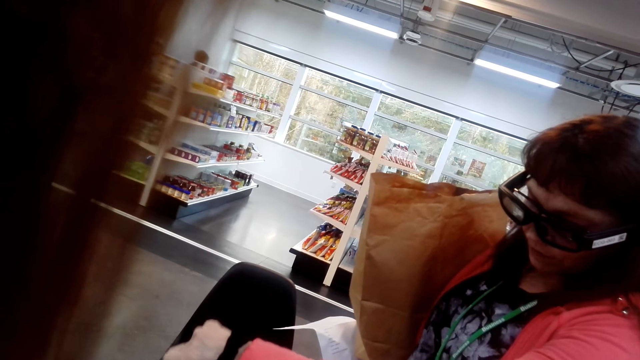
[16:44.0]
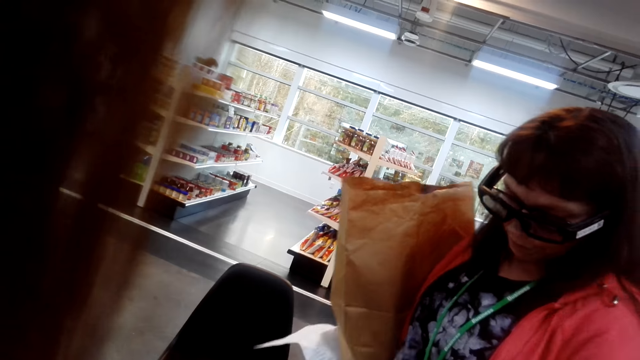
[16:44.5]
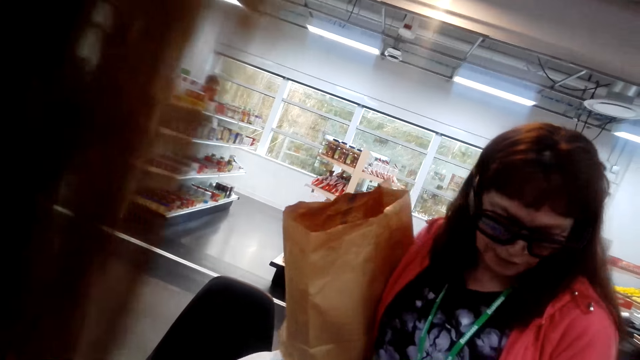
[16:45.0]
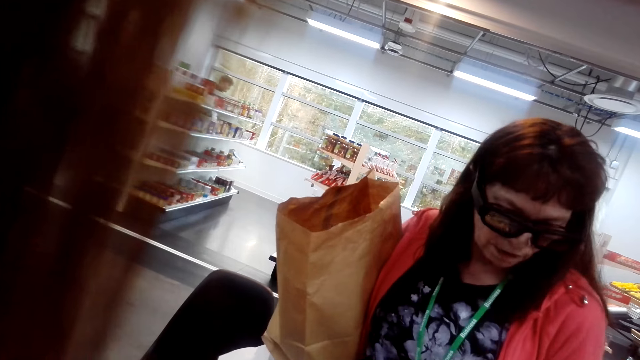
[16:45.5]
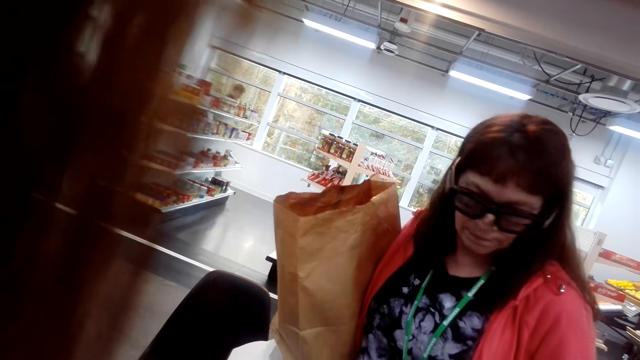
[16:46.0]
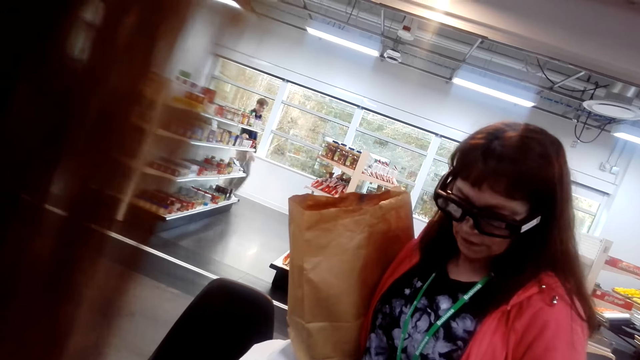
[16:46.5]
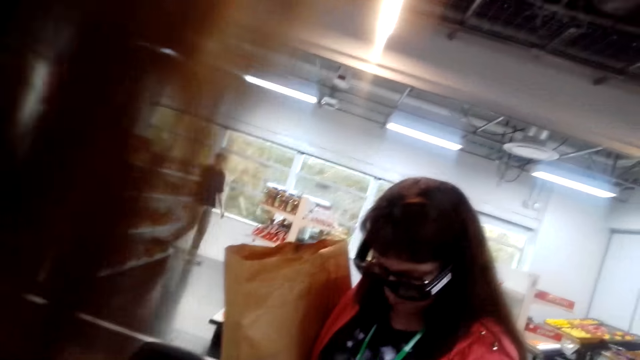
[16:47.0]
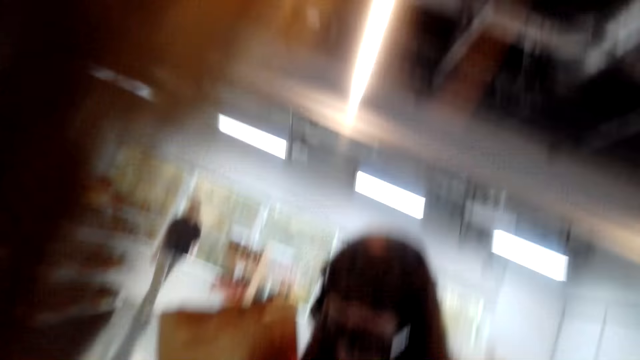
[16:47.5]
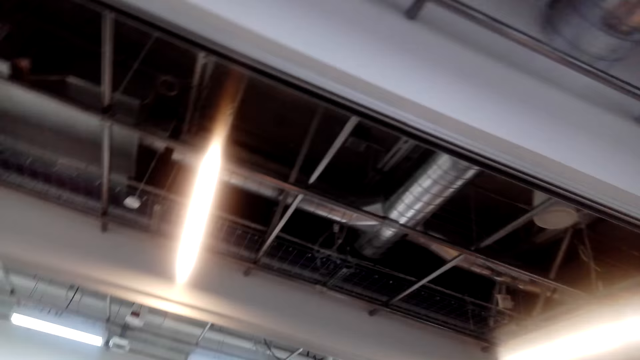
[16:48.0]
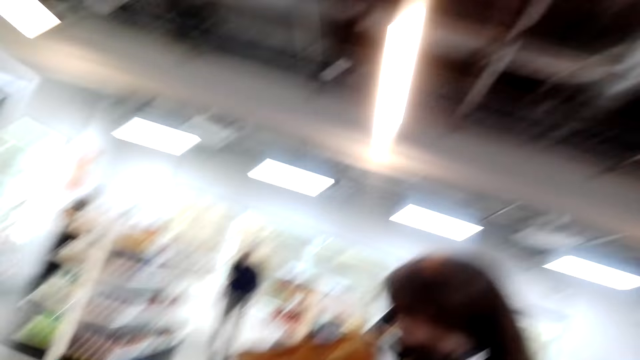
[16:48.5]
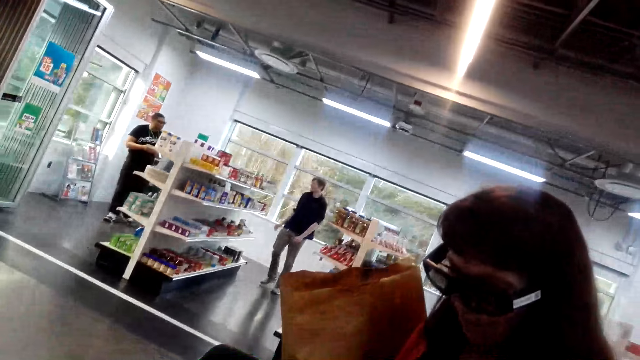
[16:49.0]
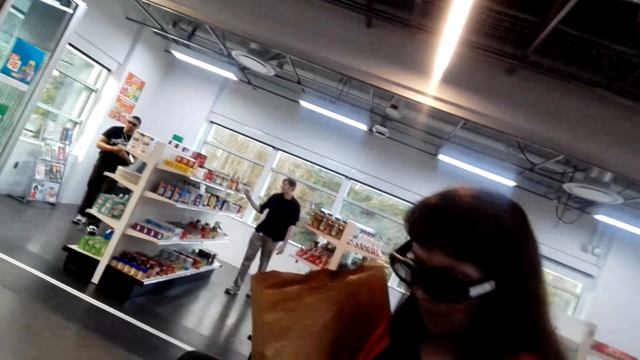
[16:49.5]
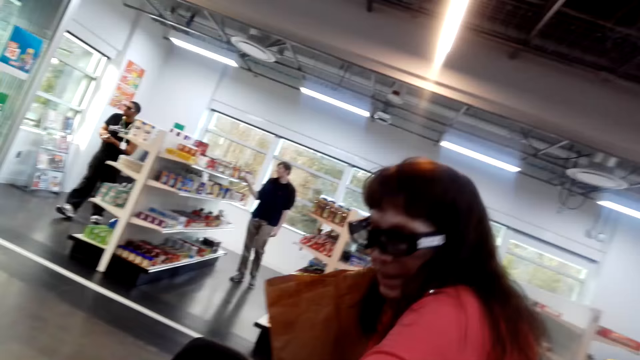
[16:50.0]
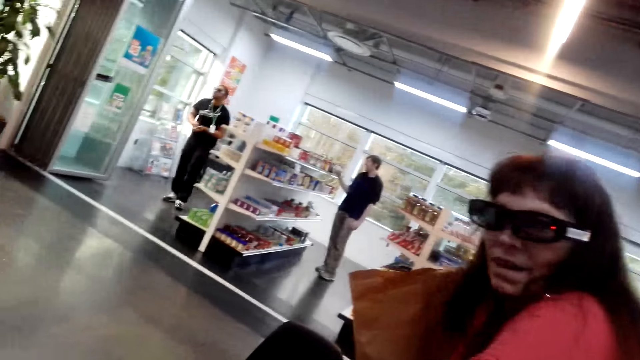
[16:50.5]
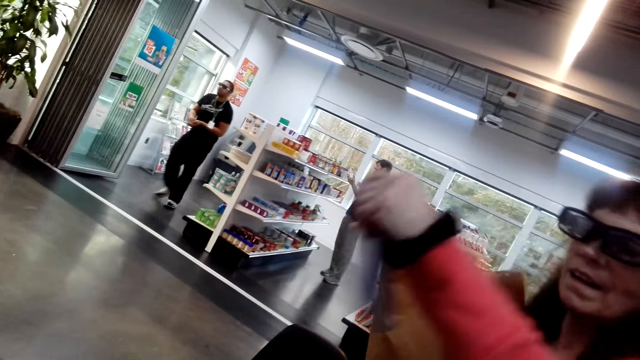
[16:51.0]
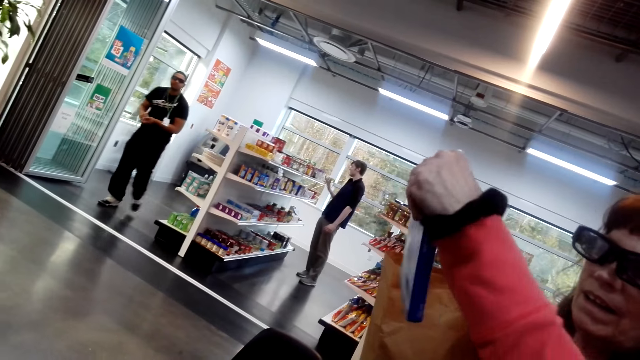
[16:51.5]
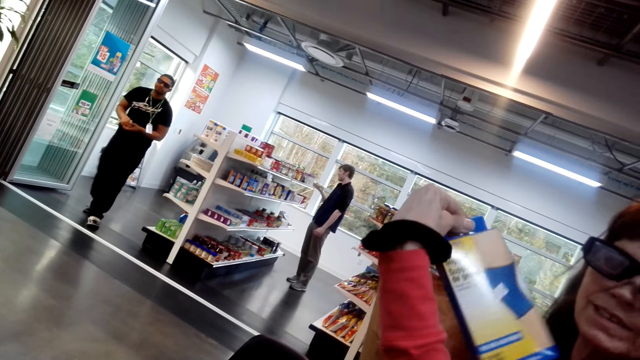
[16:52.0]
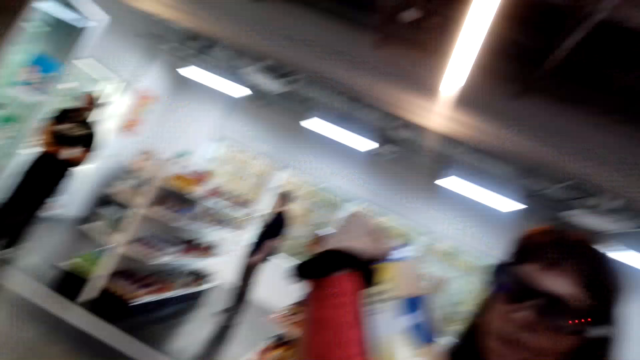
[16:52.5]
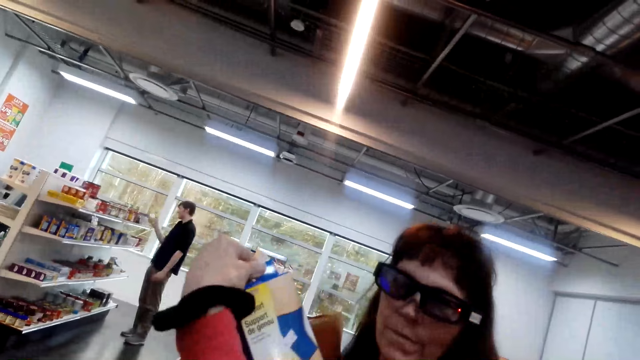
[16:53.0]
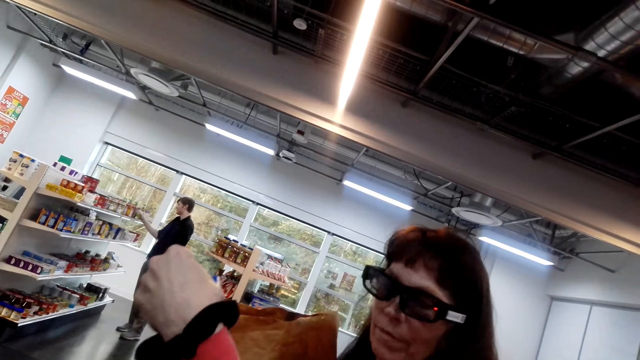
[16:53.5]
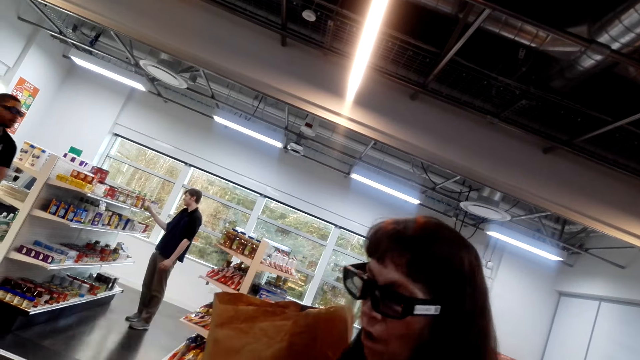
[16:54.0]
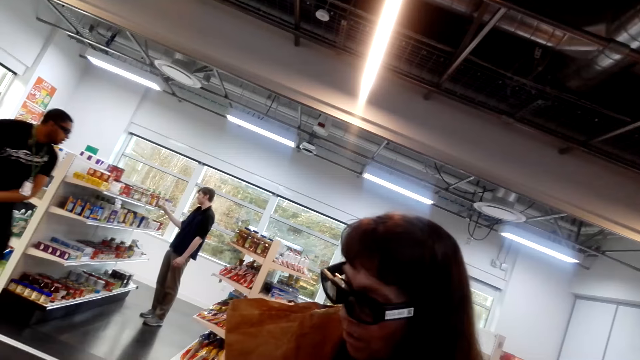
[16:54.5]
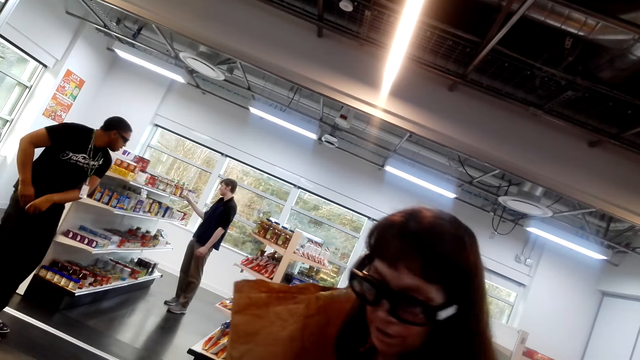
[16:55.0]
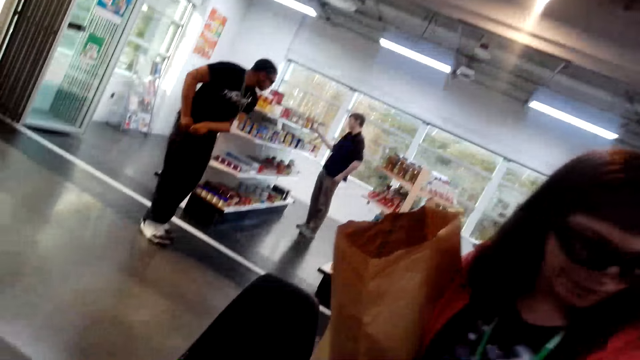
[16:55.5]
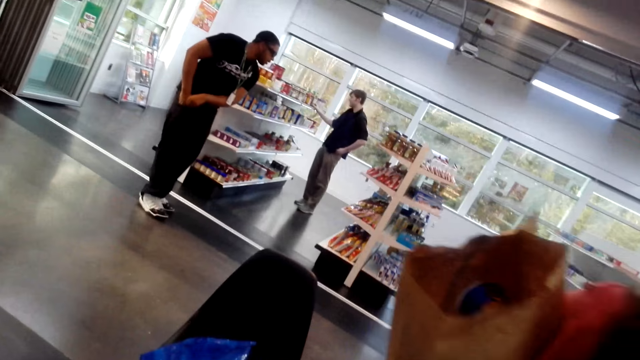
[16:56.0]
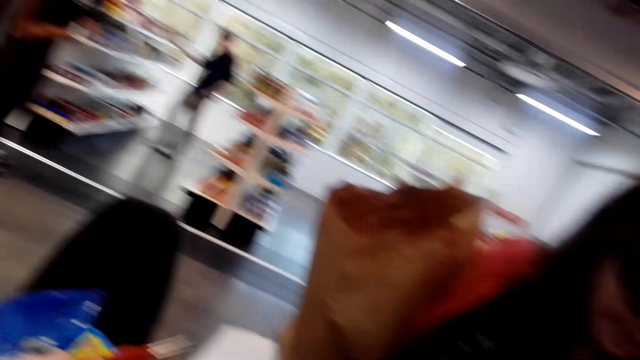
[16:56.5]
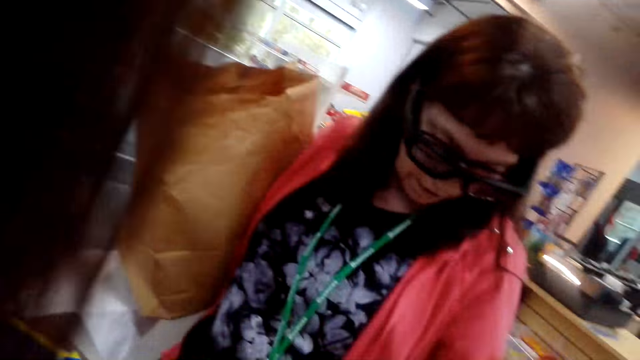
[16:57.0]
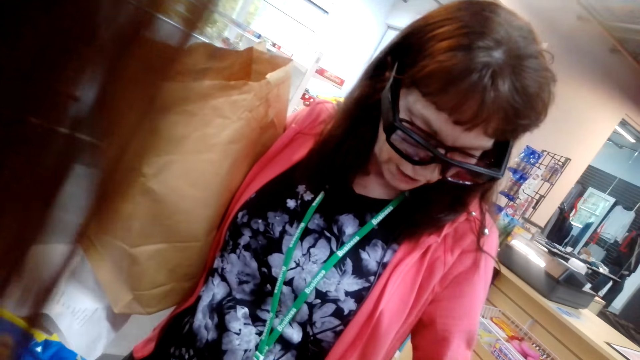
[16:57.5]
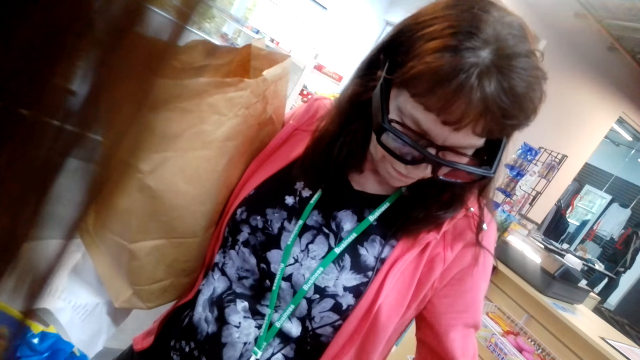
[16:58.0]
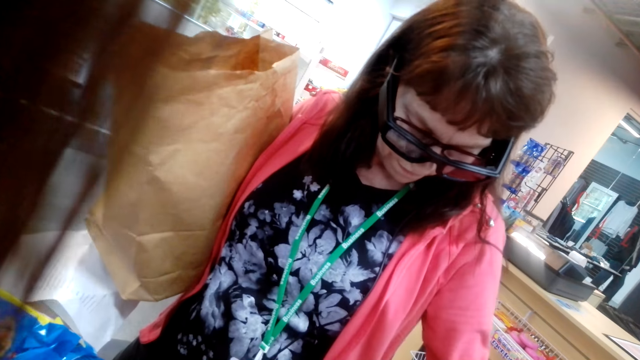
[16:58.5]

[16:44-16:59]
A lady talks to the camera wearer, carrying her paper. A man walks on the floor. The camera wearer talks. They look around the supermarket. Another man walks on the floor. The first man moves an item on the shelf. The lady moves an item. The lady talks, raising something. The camera wearer talks. The lady talks. The other man dips a hand in the pocket. The camera wearer looks at the lady.

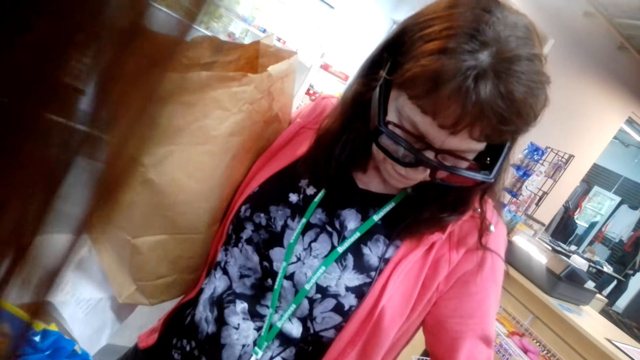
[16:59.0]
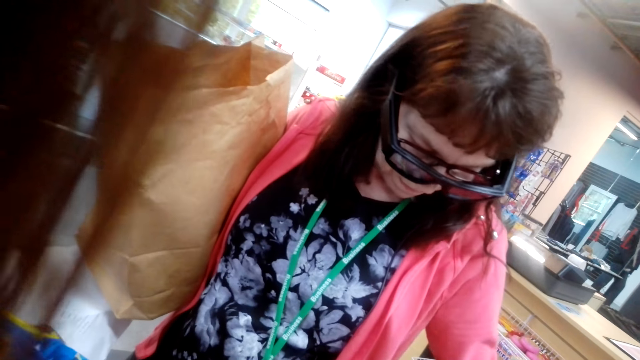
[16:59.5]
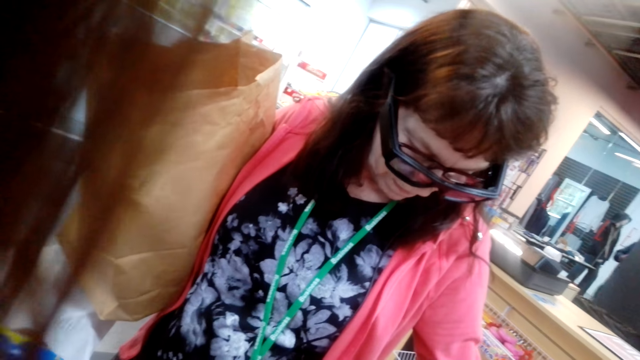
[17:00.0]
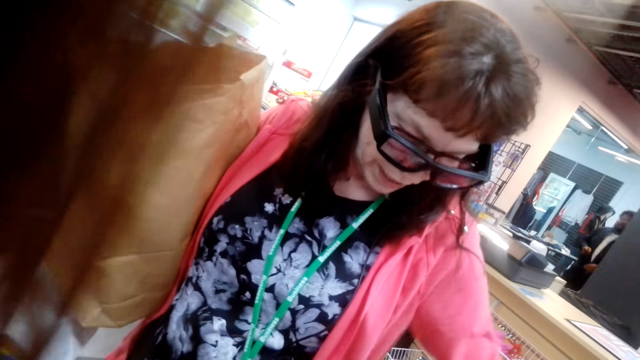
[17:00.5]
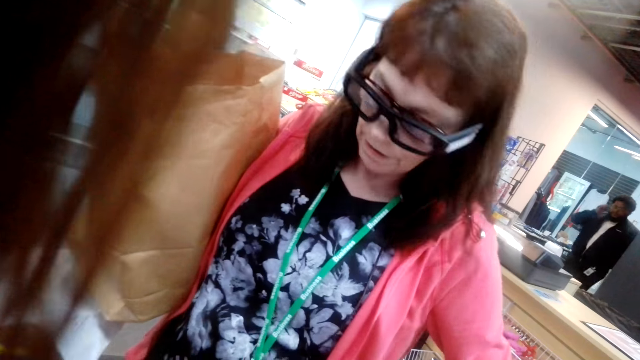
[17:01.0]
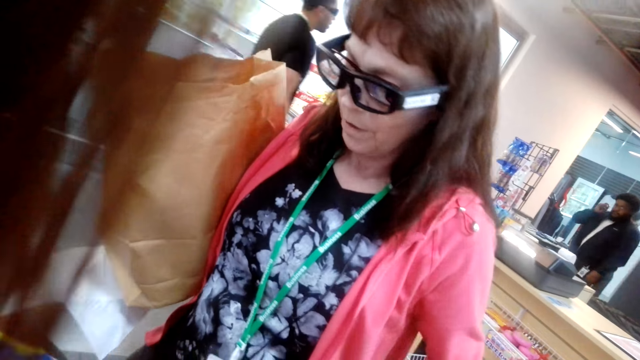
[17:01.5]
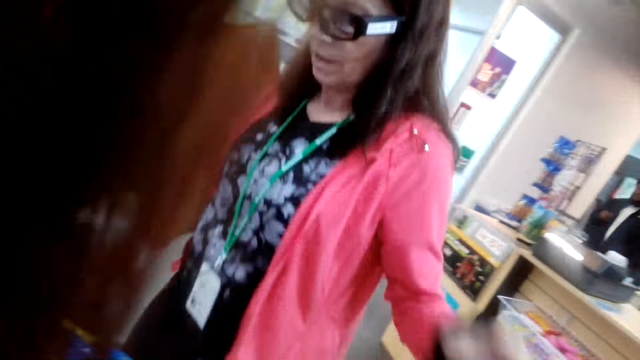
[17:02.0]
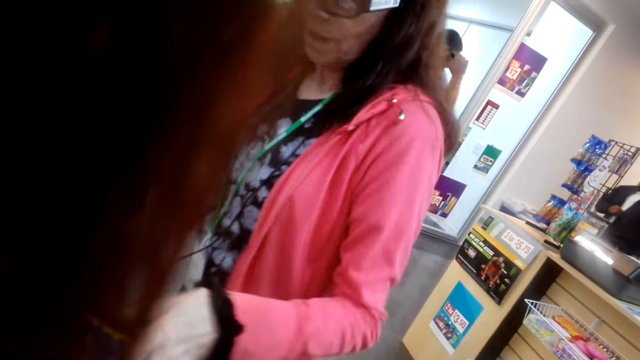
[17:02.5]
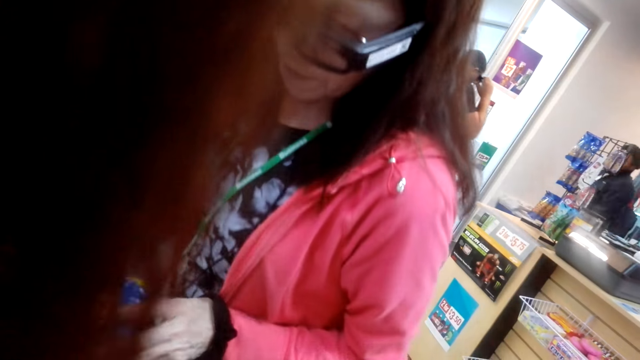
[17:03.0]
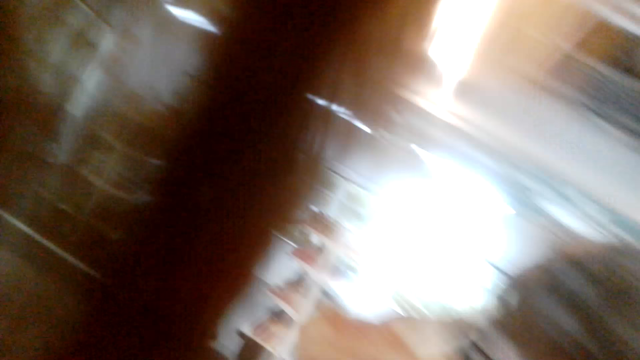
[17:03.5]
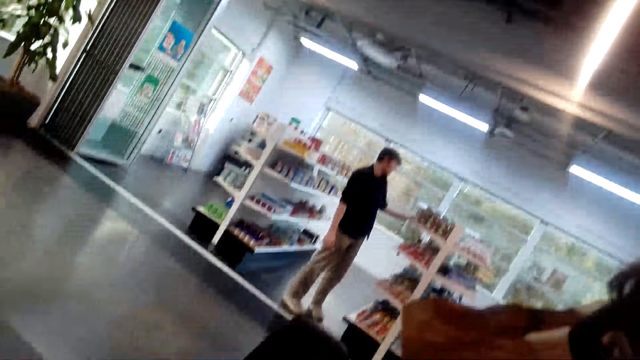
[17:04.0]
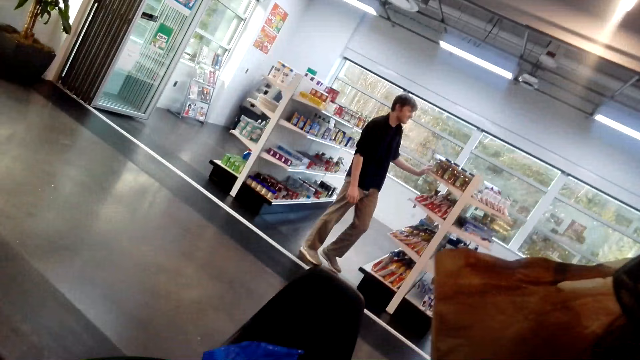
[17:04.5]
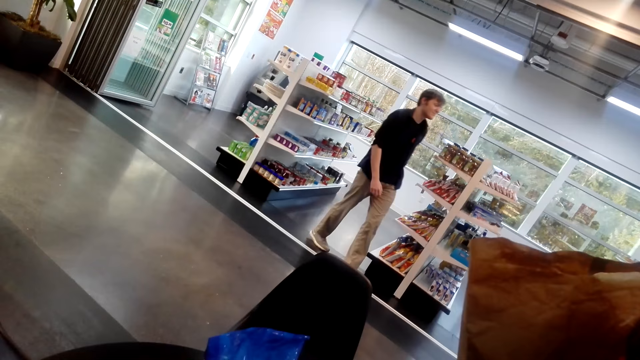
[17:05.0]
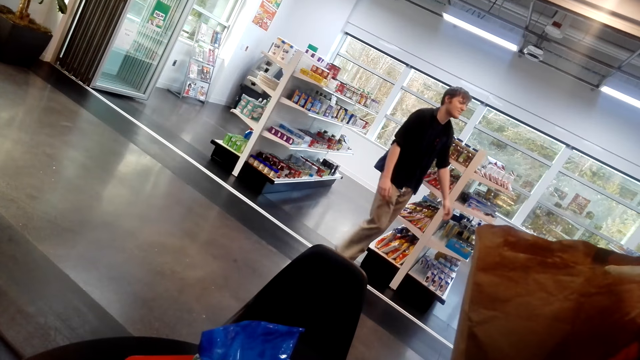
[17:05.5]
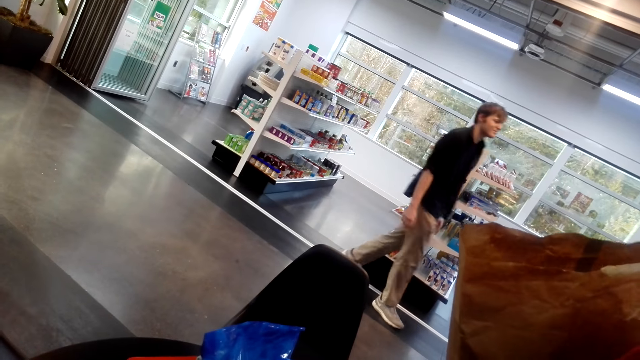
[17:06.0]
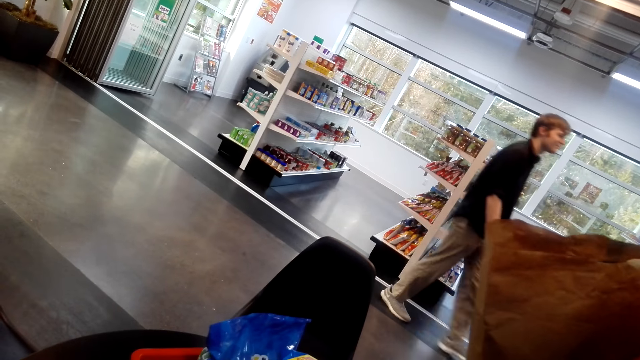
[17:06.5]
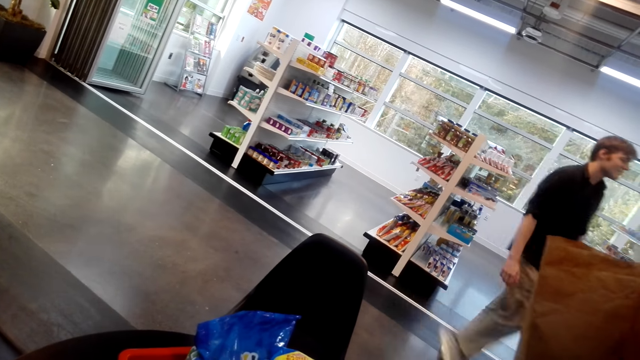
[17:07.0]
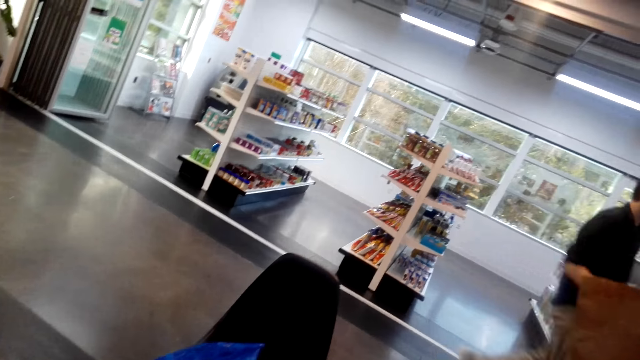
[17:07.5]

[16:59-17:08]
The camera wearer talks. A person talks. A man walks on the floor. Another man moves an item on the shelf and walks on the floor. The camera wearer talks.
